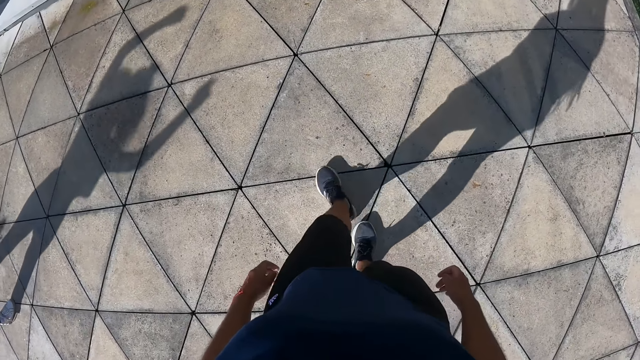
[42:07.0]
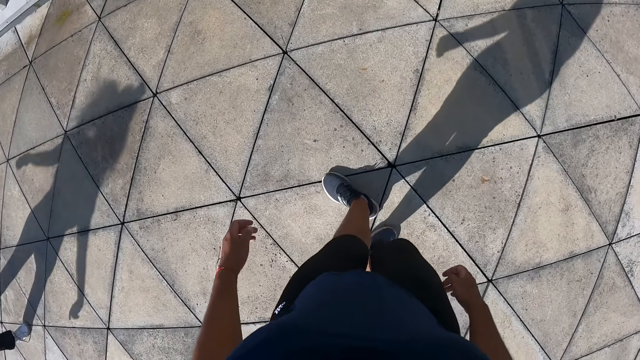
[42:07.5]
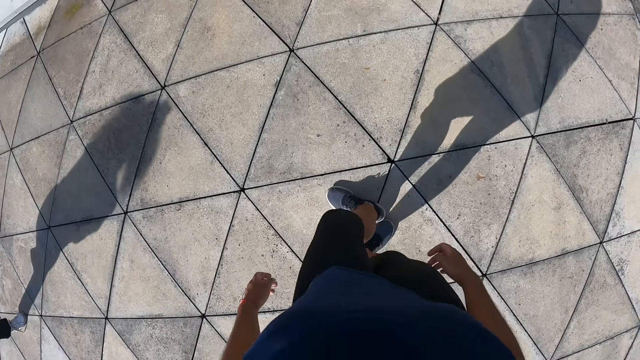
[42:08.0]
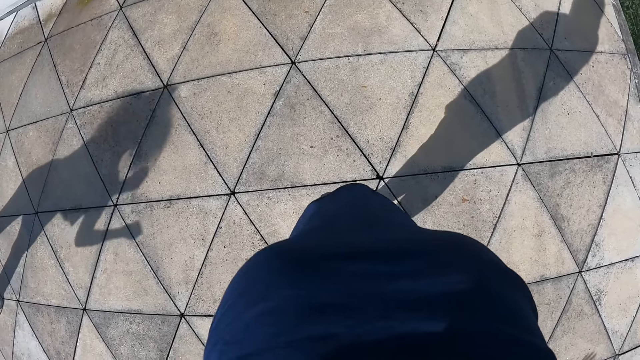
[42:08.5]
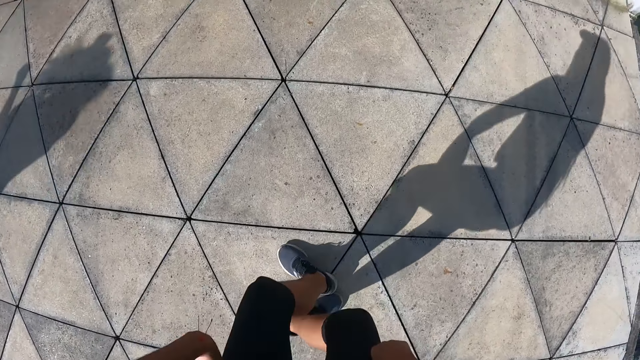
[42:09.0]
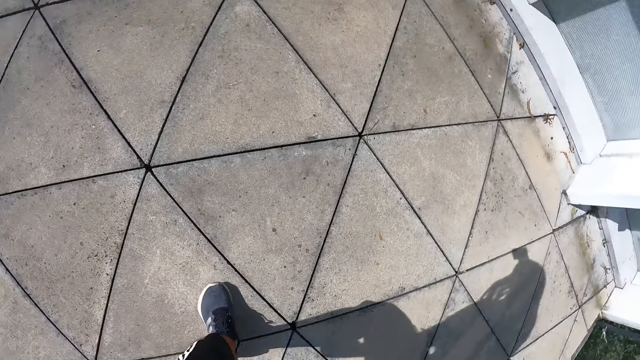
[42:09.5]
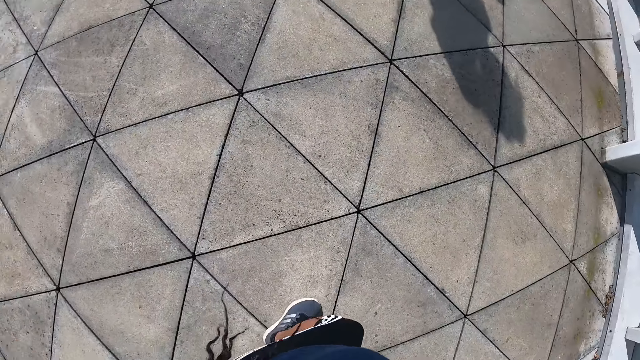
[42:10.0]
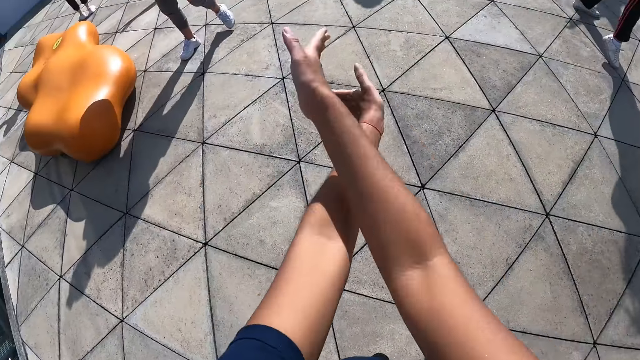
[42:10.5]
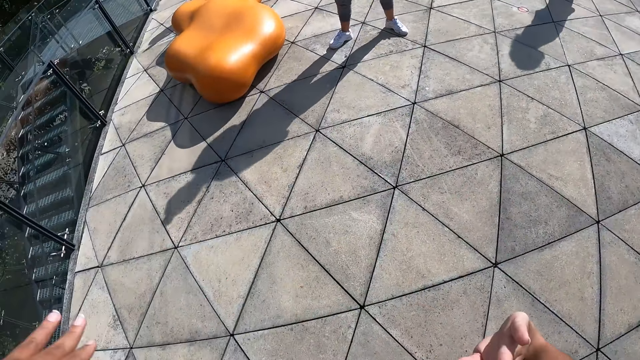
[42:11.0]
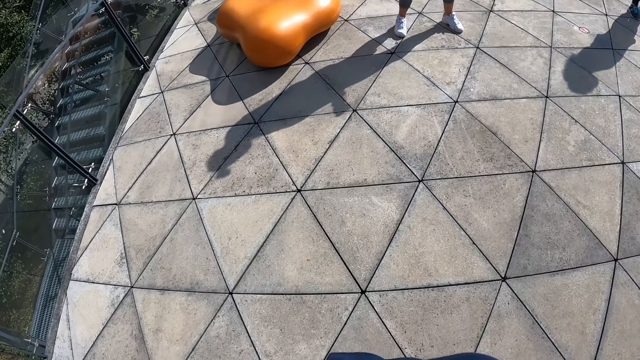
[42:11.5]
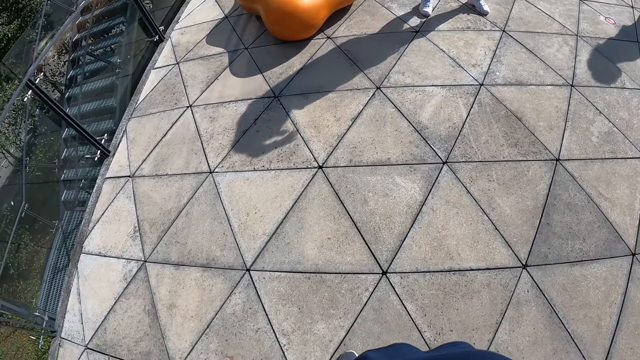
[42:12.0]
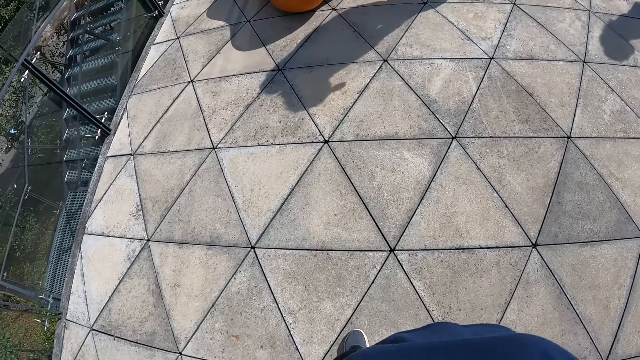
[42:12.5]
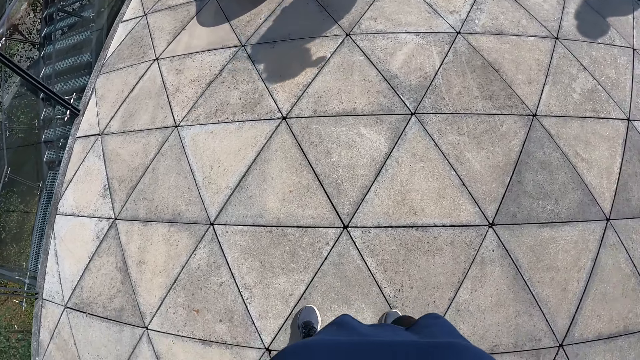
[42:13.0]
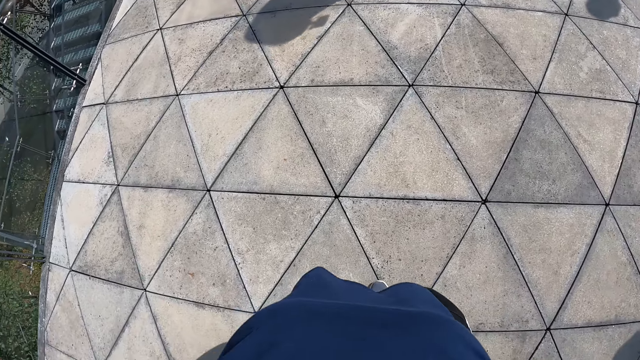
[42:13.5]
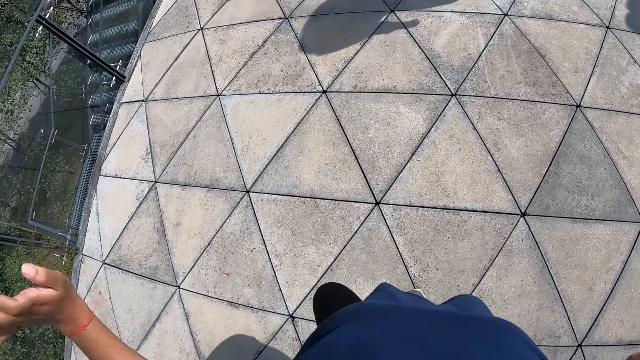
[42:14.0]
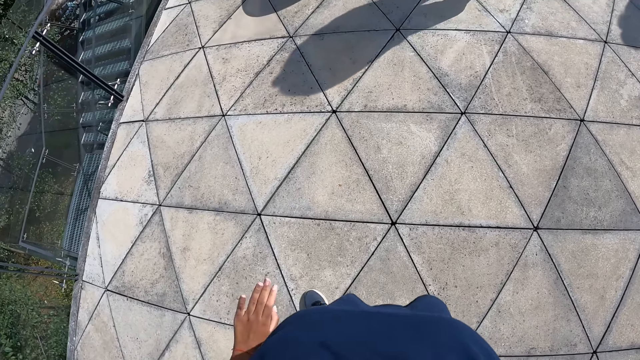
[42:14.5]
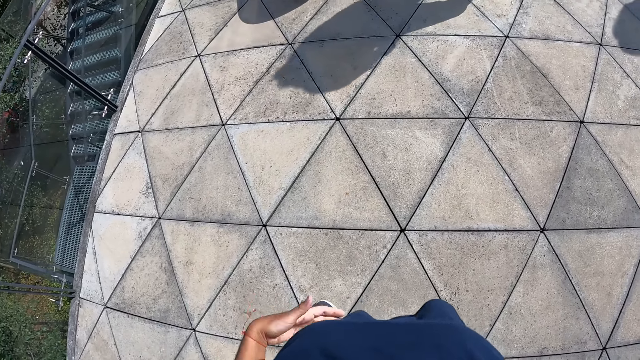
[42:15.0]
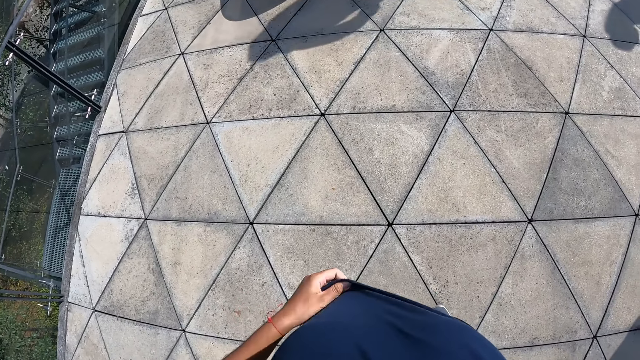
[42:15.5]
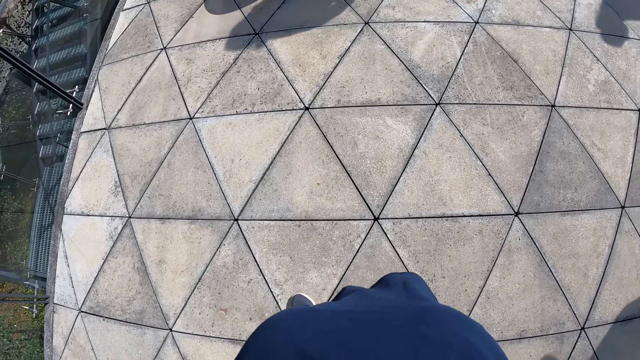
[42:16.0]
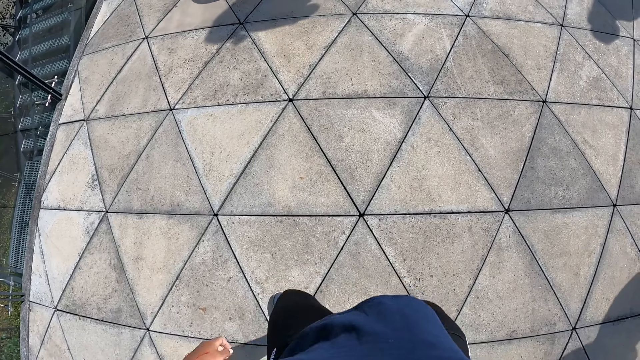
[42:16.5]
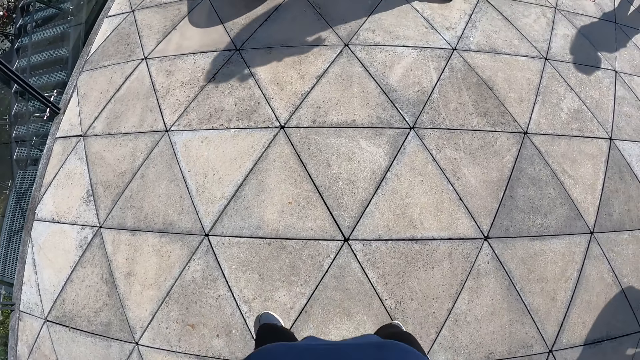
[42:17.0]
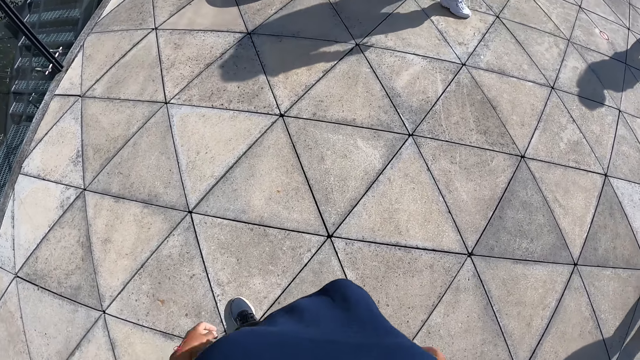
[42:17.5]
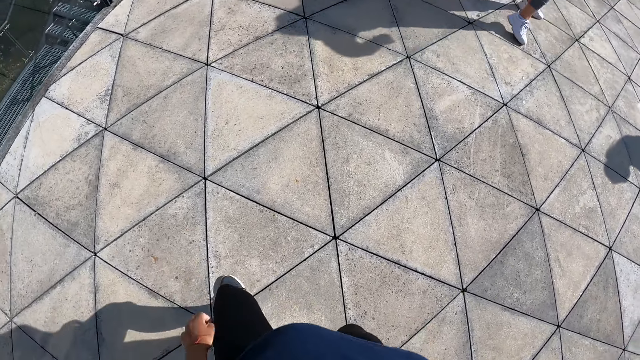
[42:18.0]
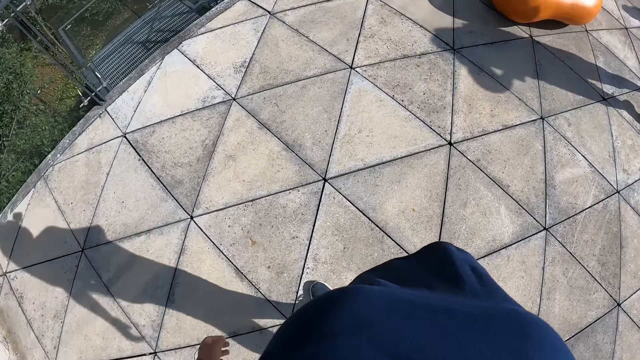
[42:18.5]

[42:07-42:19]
The camera wearer dances on the balcony.

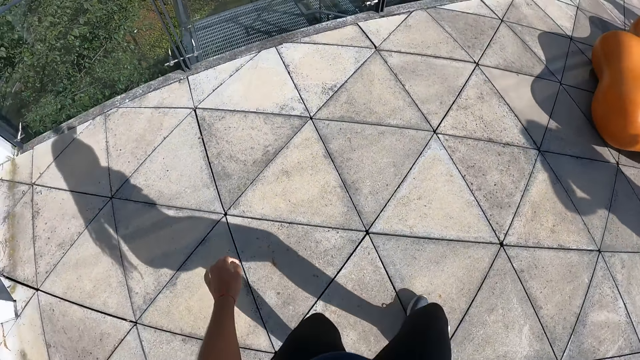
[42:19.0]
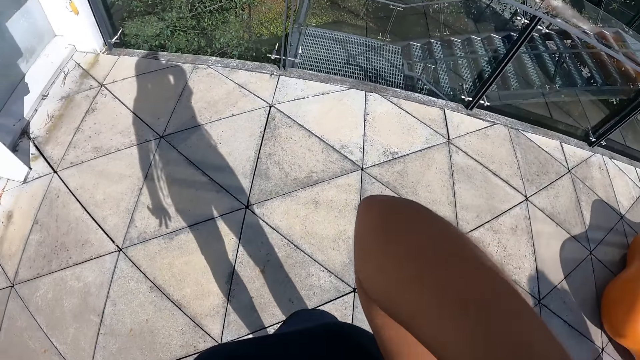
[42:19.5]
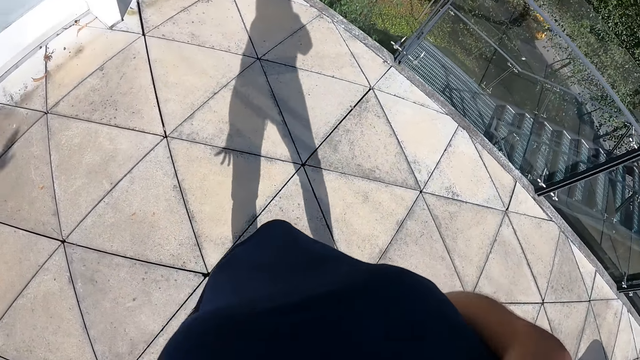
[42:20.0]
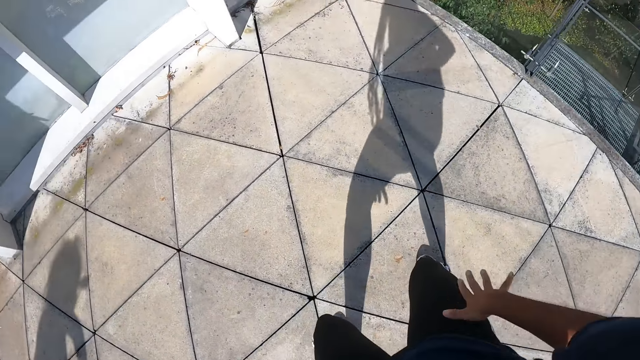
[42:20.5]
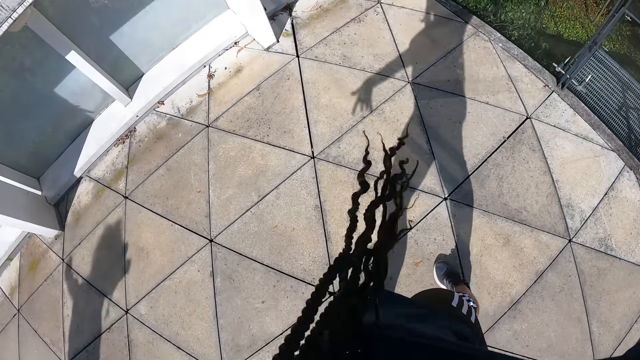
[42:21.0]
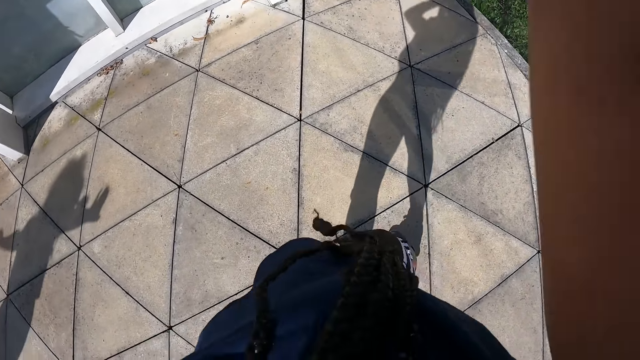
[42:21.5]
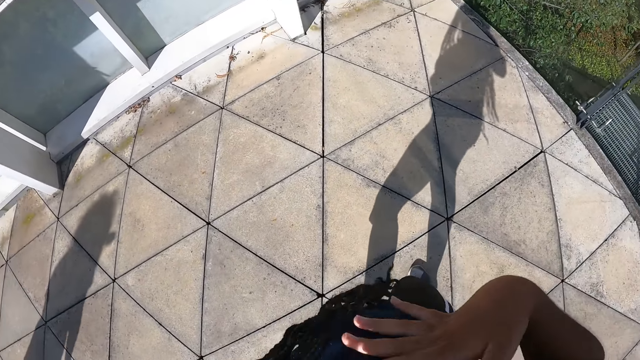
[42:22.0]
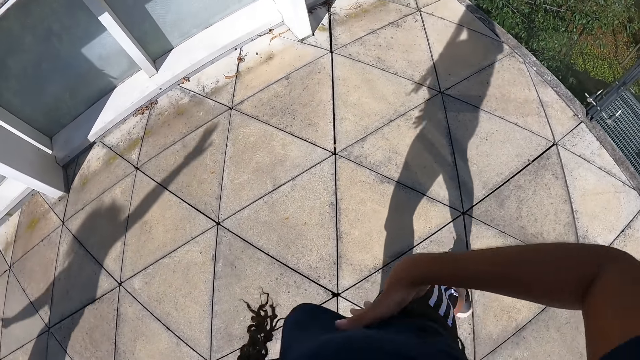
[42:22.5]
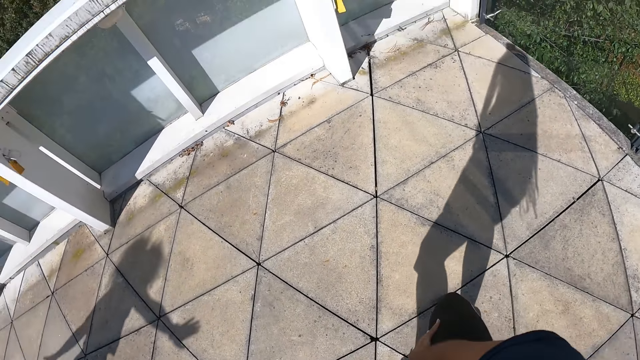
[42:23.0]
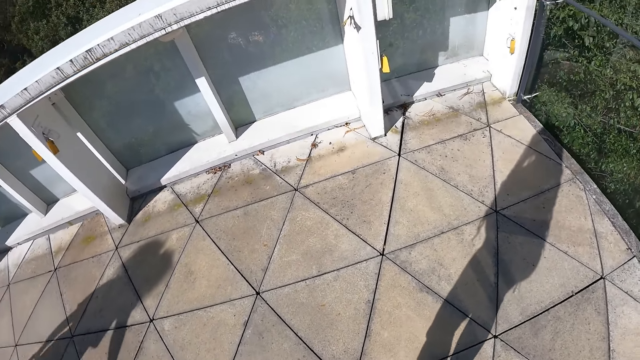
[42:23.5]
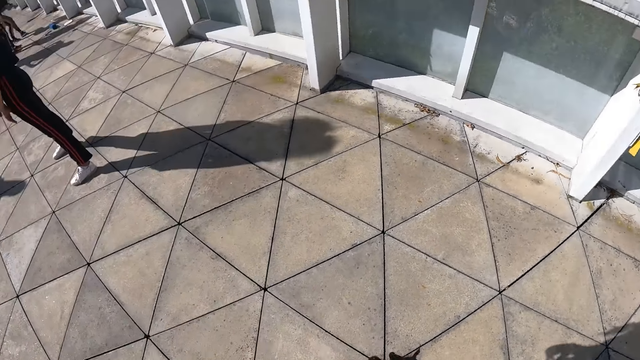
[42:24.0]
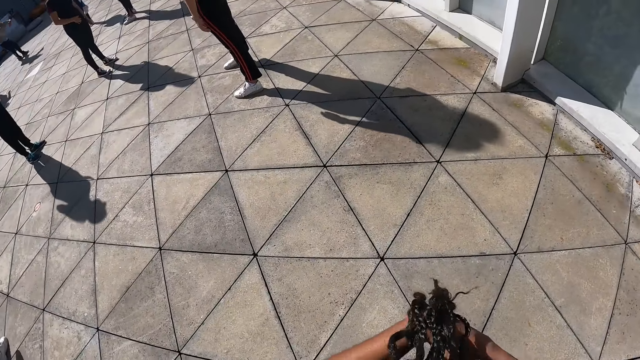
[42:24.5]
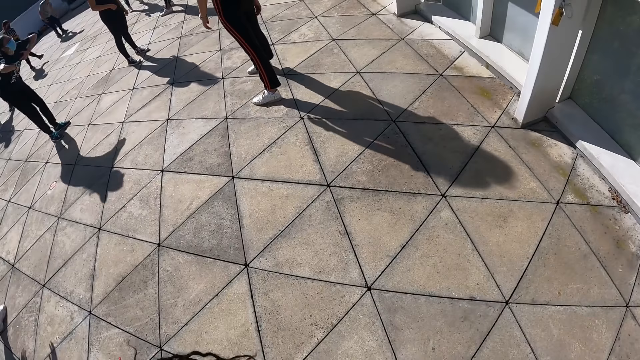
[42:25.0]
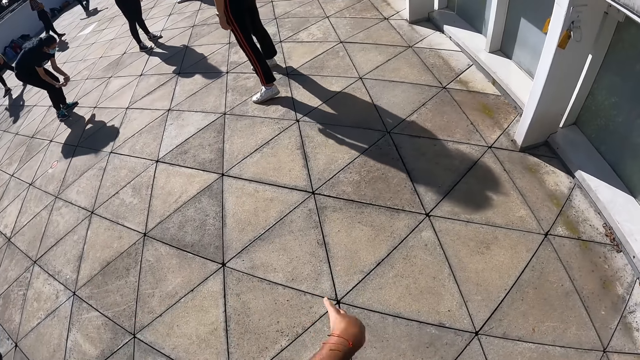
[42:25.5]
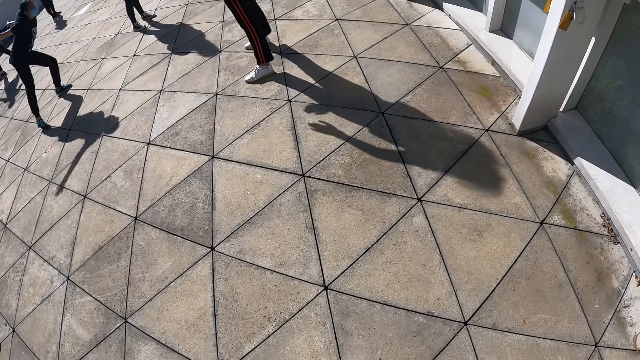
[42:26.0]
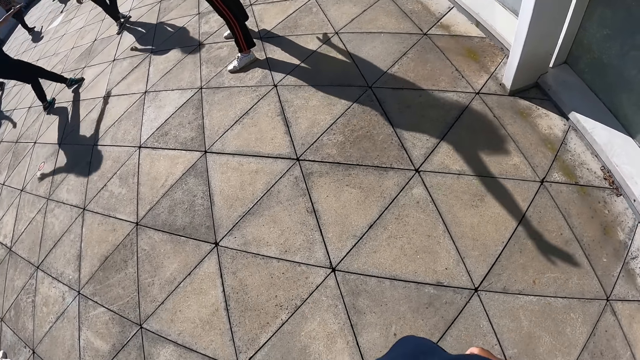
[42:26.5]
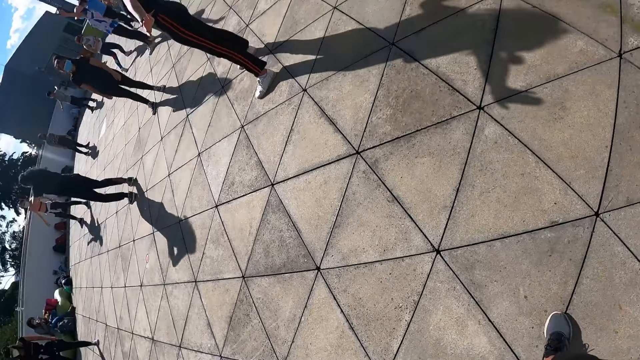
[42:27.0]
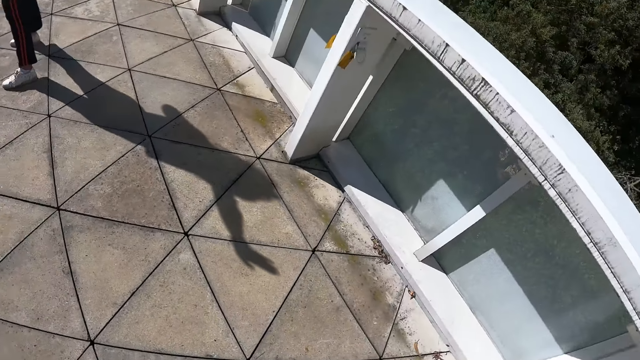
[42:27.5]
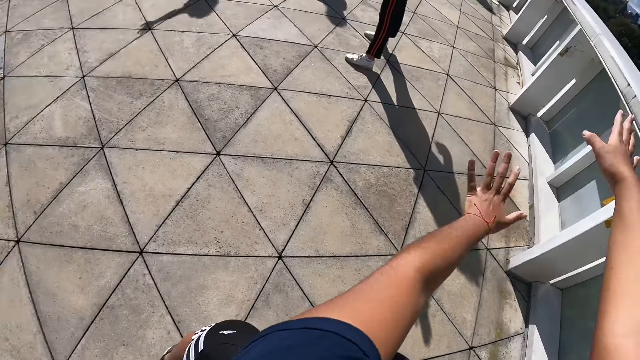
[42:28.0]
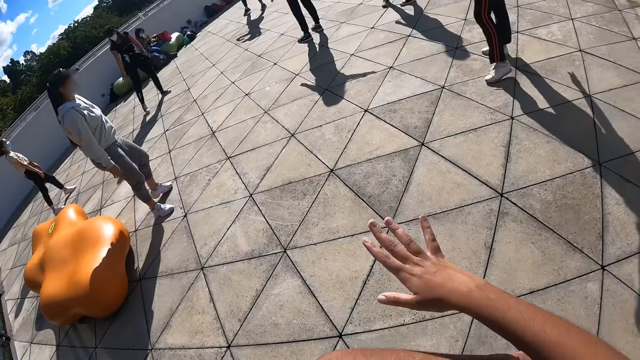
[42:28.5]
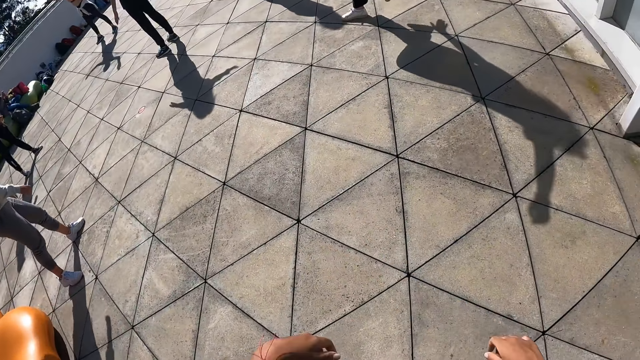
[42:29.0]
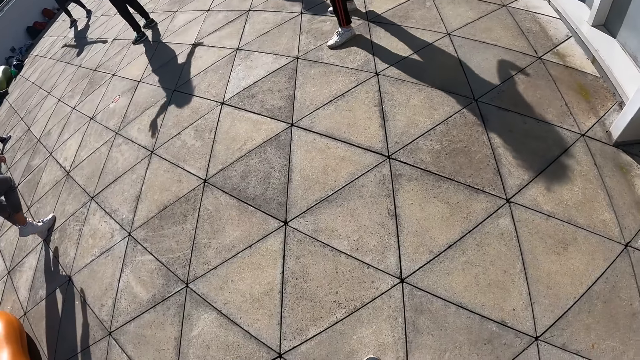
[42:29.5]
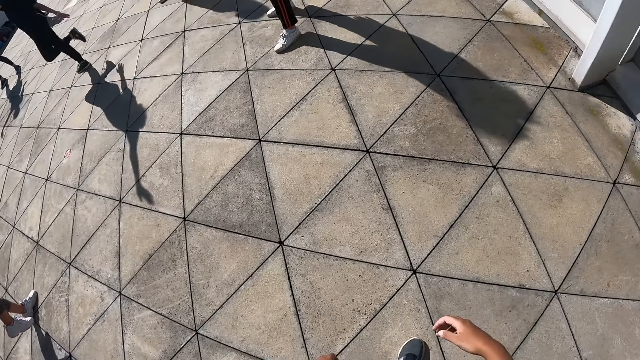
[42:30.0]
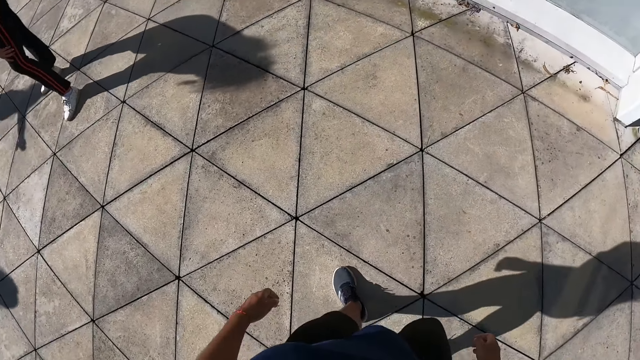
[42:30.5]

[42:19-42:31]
A person dances. The camera wearer dances on the balcony with the group of people. They stretch the hands.
